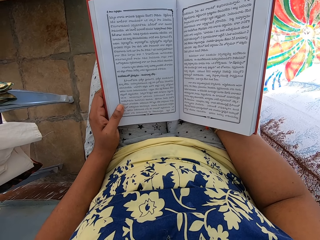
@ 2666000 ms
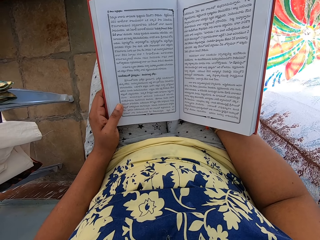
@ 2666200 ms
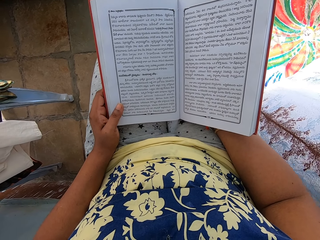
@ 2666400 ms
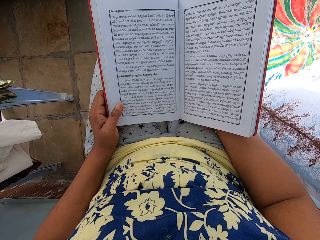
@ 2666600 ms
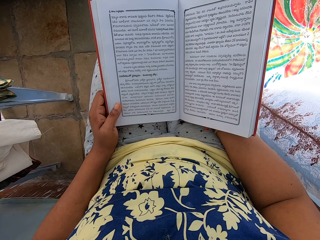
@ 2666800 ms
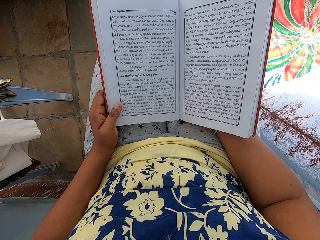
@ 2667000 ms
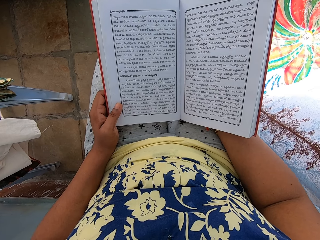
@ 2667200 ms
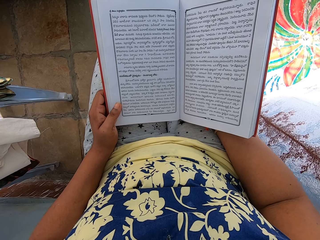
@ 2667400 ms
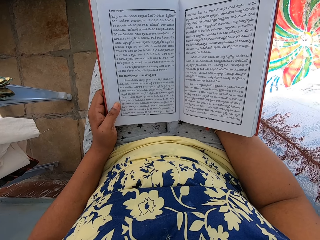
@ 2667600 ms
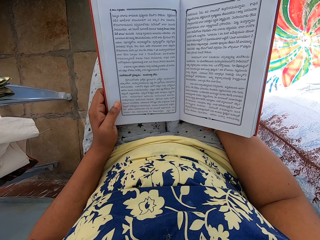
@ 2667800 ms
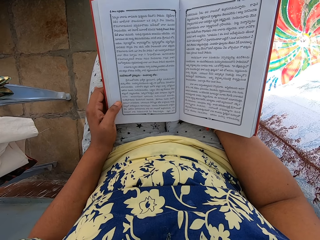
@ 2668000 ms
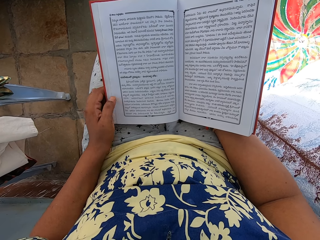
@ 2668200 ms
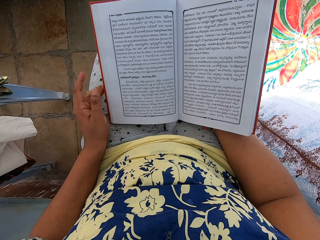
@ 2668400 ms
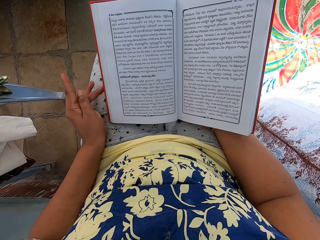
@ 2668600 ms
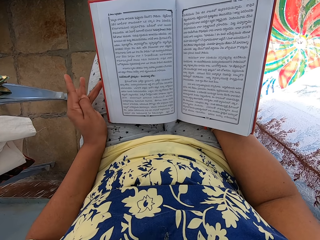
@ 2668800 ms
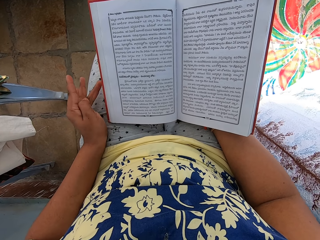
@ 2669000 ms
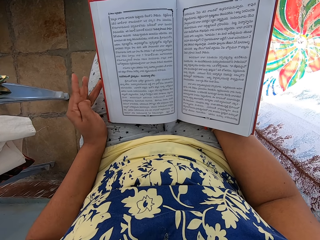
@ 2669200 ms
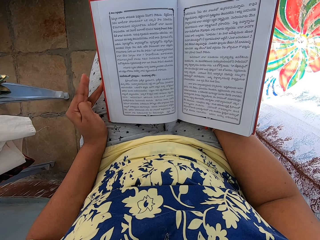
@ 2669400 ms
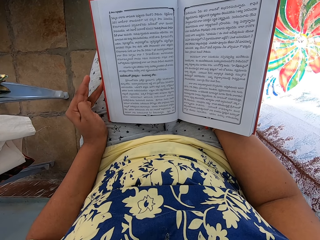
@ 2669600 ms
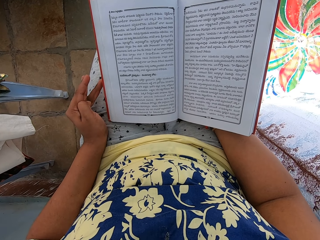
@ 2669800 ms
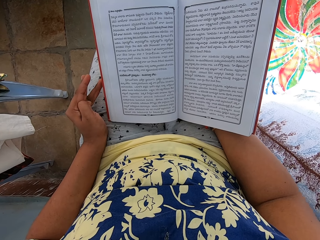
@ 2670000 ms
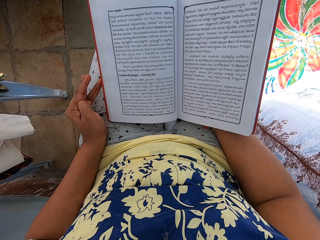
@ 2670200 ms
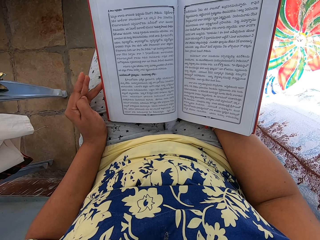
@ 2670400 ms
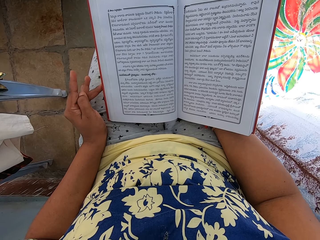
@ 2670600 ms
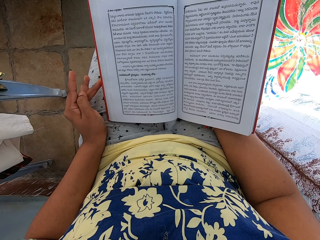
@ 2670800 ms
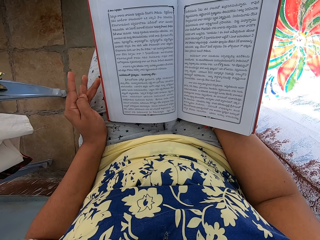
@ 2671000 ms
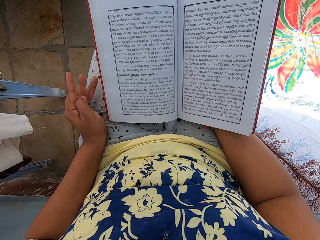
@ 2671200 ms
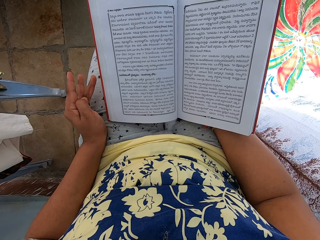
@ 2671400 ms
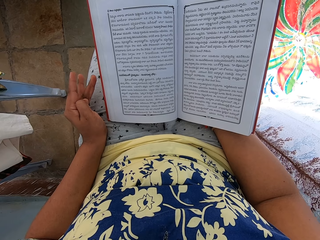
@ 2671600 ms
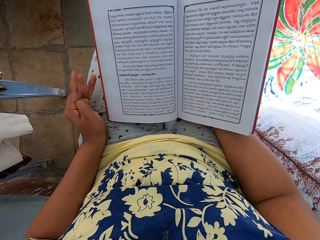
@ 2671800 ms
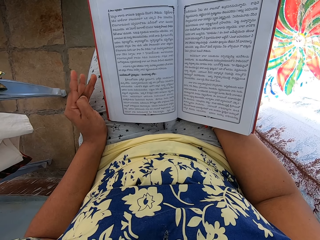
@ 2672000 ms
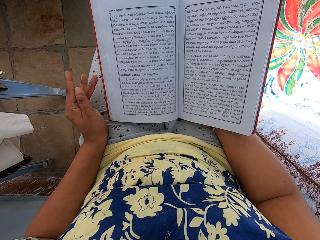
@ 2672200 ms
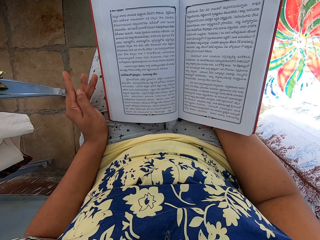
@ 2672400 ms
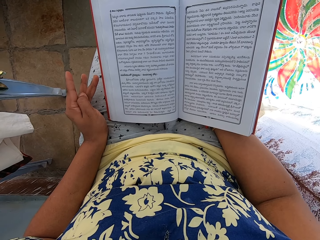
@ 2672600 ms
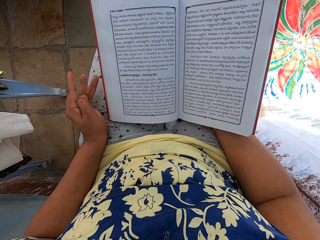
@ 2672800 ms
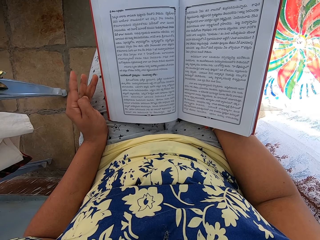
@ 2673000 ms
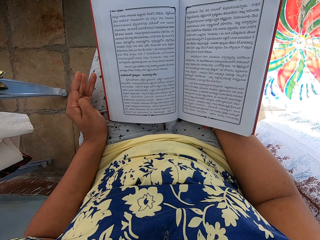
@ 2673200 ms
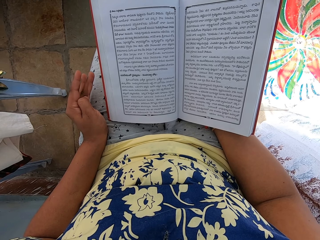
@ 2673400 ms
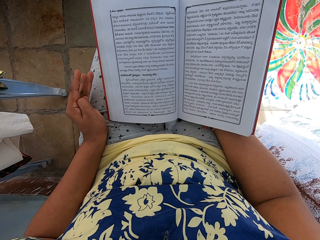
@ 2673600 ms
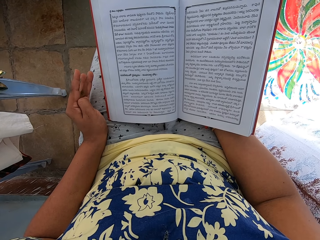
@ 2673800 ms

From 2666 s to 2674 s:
The camera wearer holds the book with her right hand in the apartment. She flexes her left hand on her left thigh.
